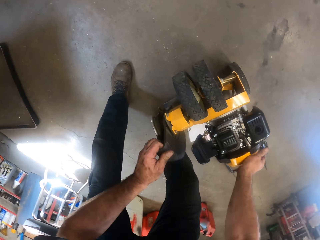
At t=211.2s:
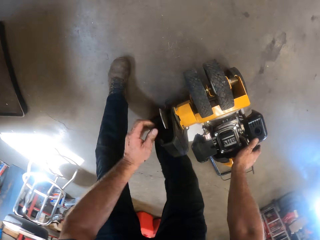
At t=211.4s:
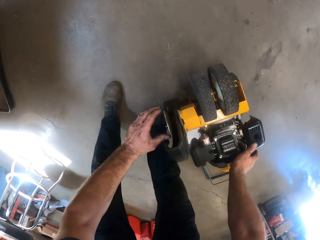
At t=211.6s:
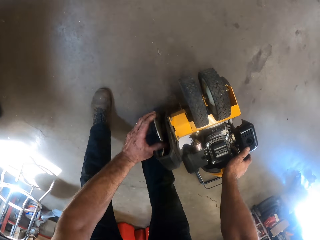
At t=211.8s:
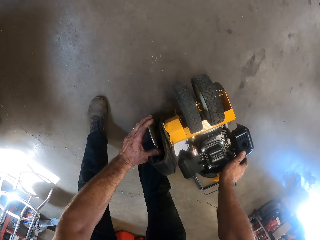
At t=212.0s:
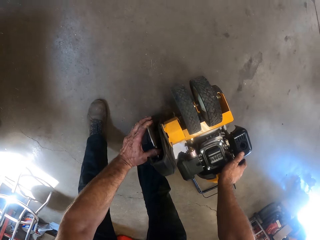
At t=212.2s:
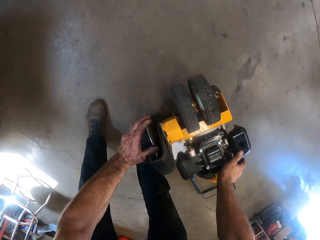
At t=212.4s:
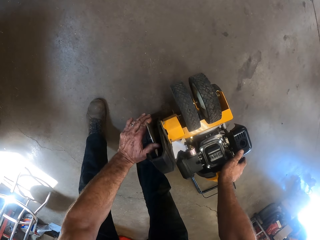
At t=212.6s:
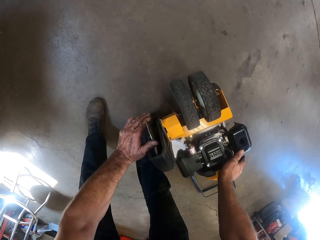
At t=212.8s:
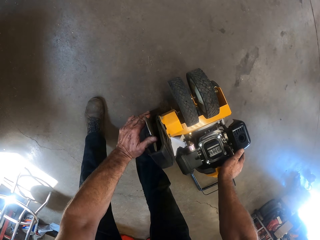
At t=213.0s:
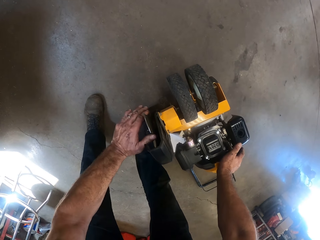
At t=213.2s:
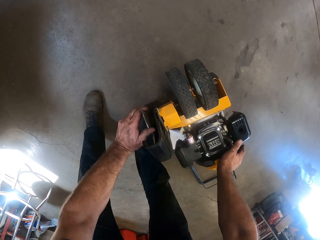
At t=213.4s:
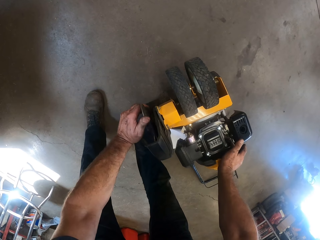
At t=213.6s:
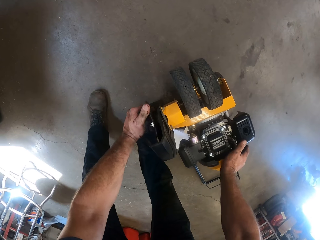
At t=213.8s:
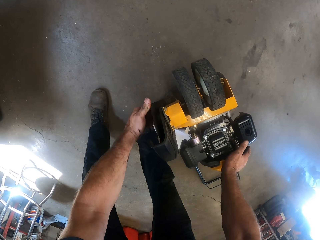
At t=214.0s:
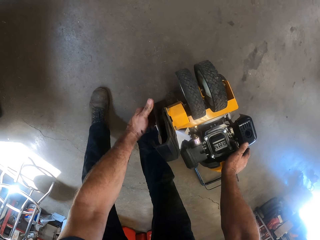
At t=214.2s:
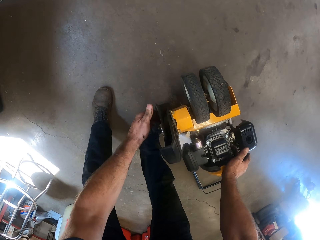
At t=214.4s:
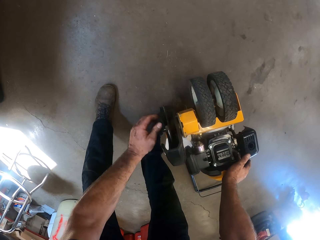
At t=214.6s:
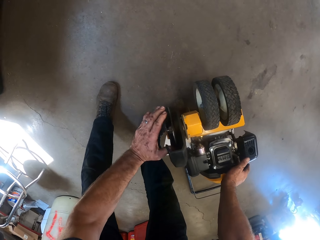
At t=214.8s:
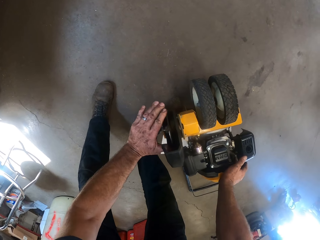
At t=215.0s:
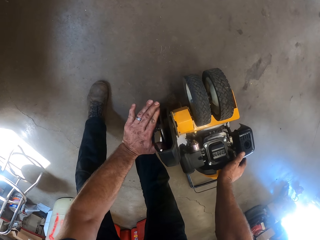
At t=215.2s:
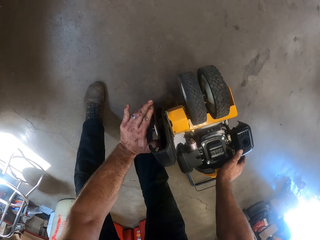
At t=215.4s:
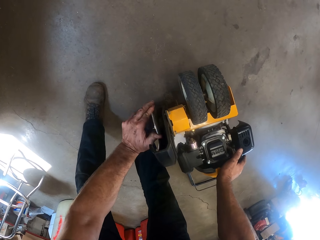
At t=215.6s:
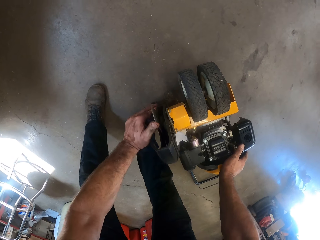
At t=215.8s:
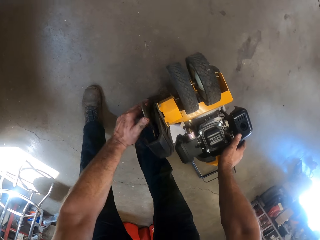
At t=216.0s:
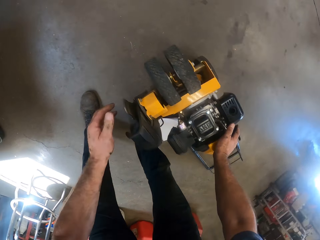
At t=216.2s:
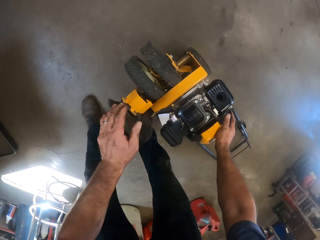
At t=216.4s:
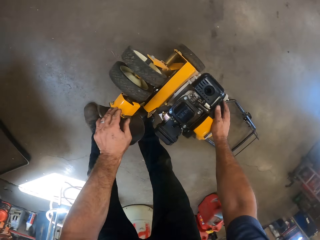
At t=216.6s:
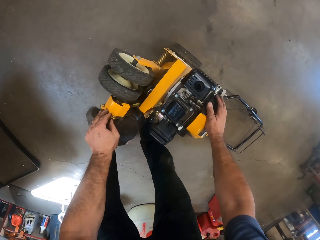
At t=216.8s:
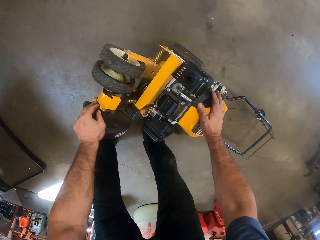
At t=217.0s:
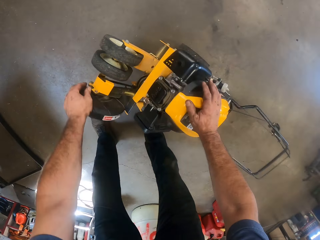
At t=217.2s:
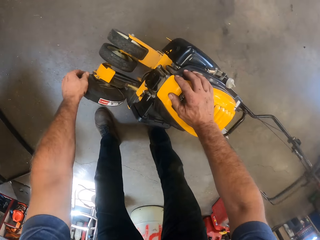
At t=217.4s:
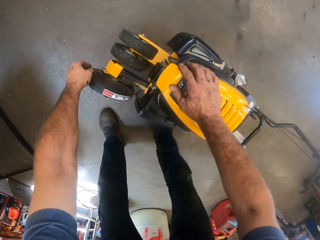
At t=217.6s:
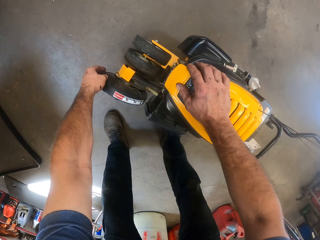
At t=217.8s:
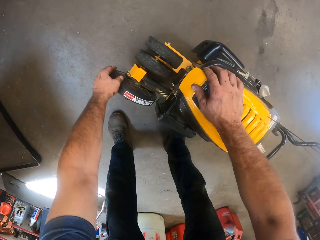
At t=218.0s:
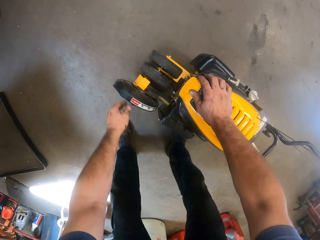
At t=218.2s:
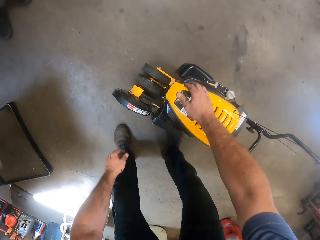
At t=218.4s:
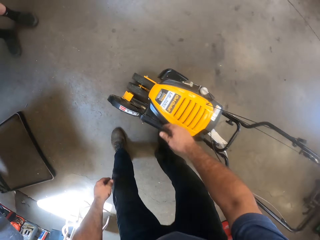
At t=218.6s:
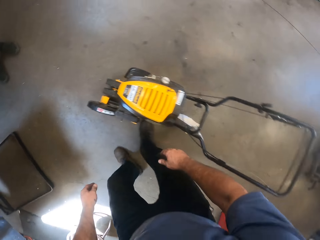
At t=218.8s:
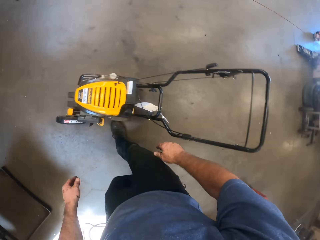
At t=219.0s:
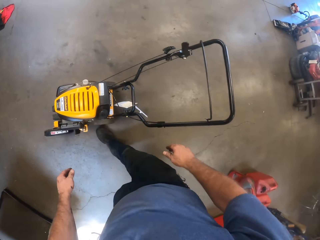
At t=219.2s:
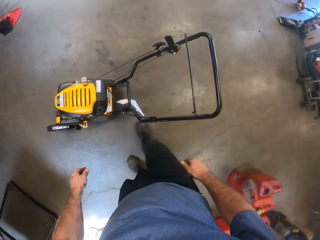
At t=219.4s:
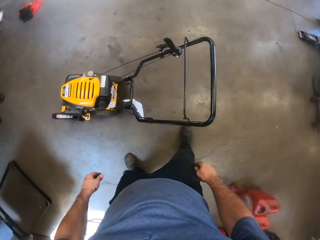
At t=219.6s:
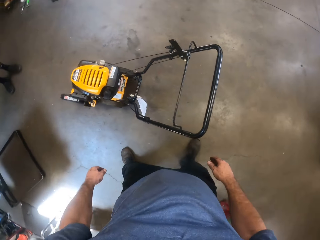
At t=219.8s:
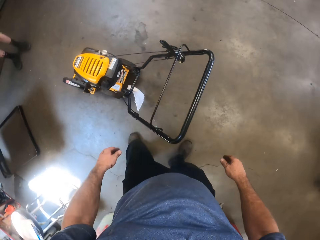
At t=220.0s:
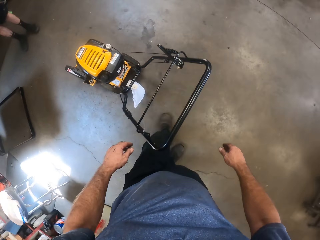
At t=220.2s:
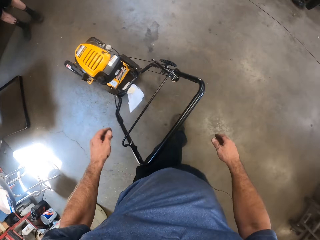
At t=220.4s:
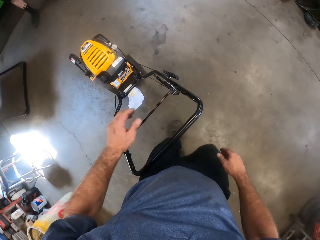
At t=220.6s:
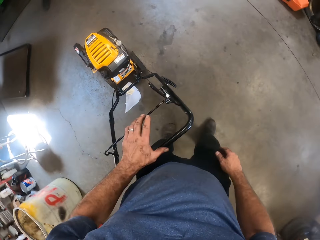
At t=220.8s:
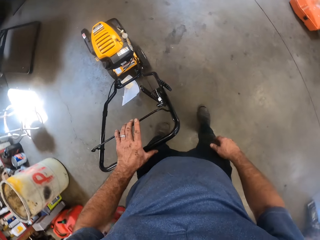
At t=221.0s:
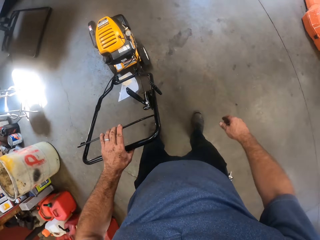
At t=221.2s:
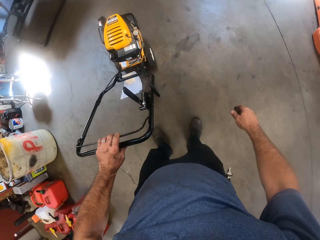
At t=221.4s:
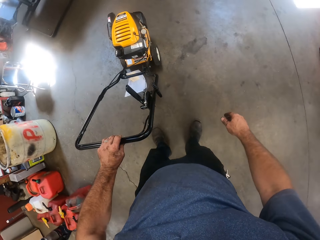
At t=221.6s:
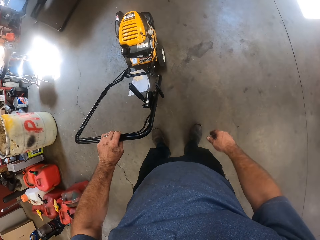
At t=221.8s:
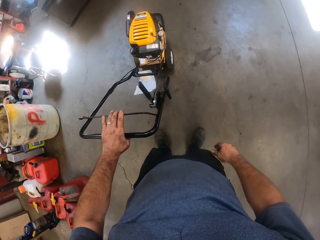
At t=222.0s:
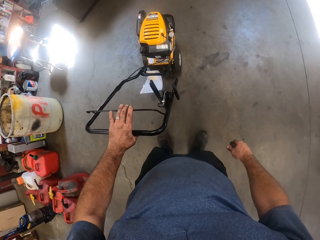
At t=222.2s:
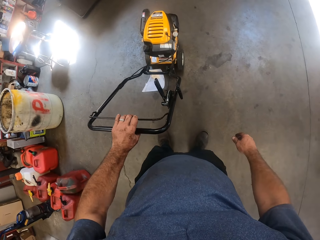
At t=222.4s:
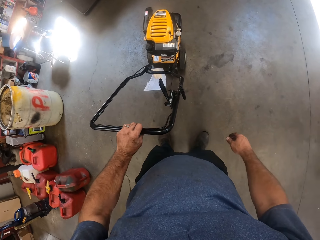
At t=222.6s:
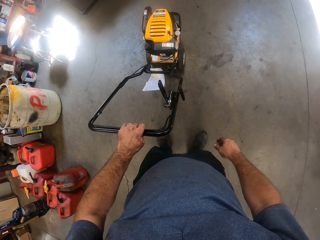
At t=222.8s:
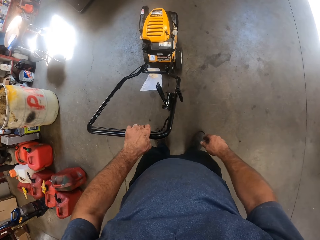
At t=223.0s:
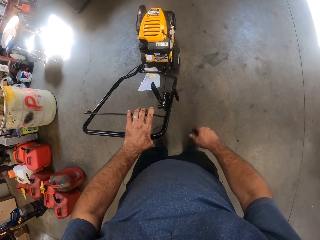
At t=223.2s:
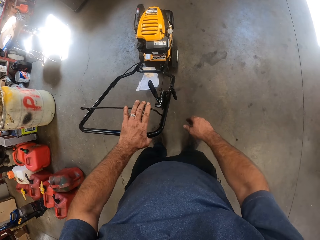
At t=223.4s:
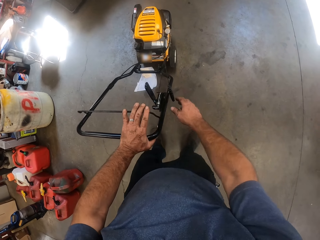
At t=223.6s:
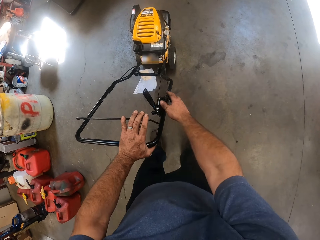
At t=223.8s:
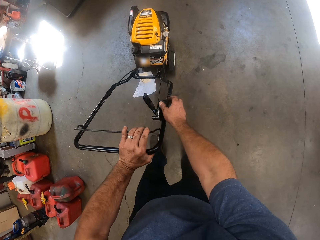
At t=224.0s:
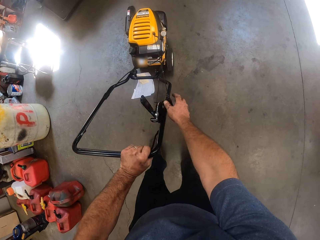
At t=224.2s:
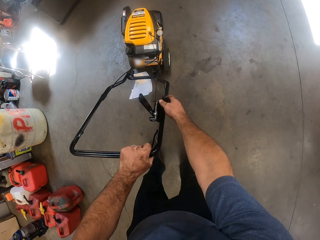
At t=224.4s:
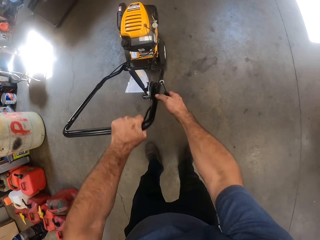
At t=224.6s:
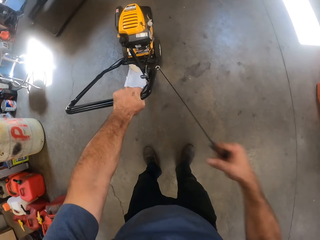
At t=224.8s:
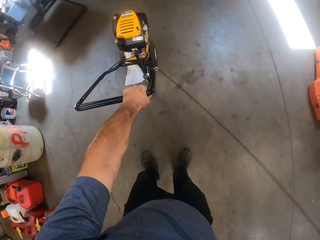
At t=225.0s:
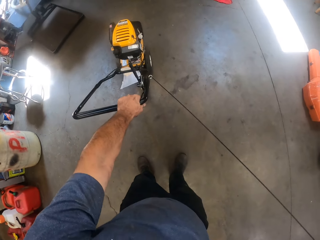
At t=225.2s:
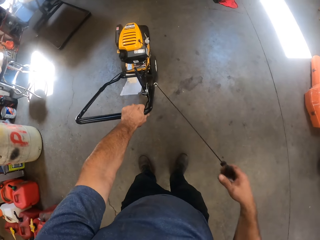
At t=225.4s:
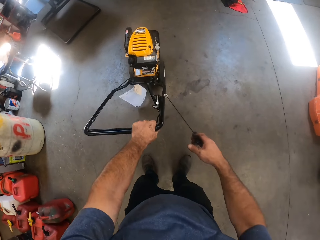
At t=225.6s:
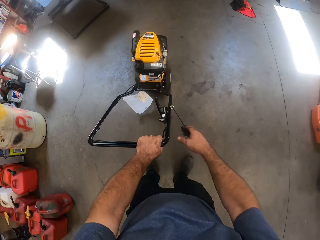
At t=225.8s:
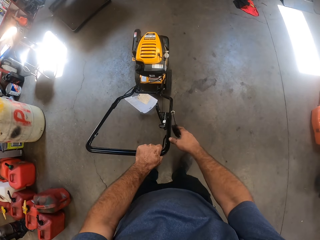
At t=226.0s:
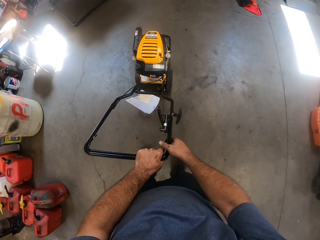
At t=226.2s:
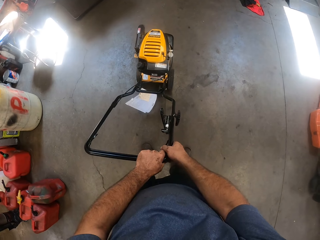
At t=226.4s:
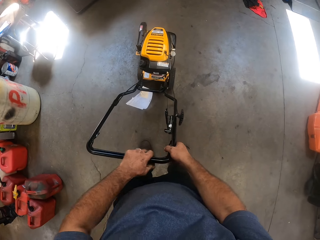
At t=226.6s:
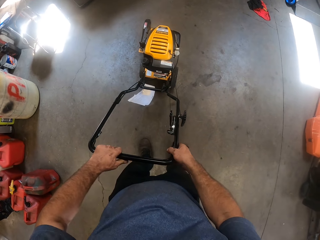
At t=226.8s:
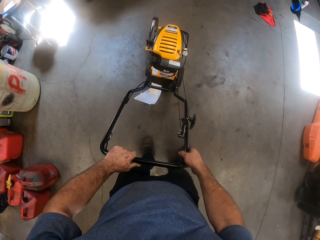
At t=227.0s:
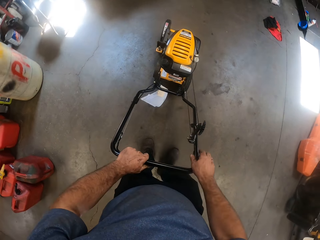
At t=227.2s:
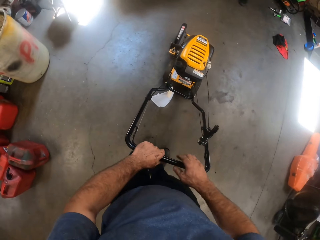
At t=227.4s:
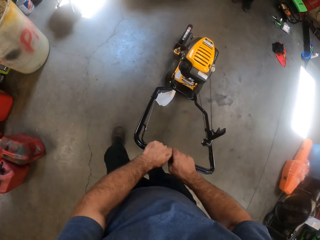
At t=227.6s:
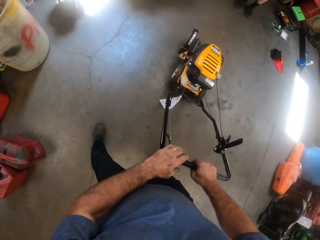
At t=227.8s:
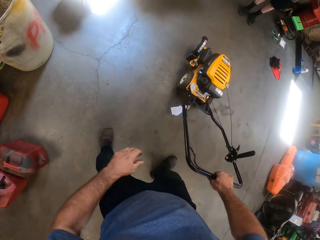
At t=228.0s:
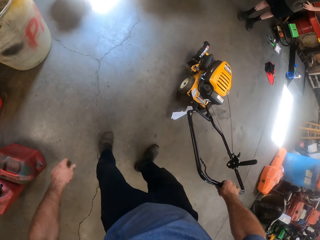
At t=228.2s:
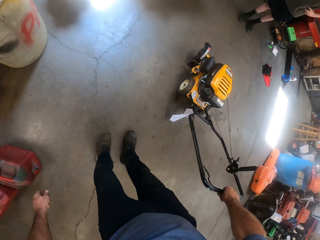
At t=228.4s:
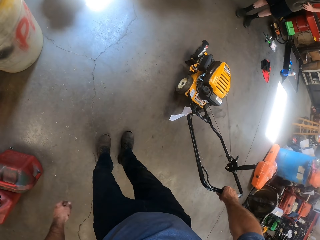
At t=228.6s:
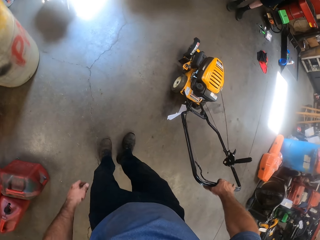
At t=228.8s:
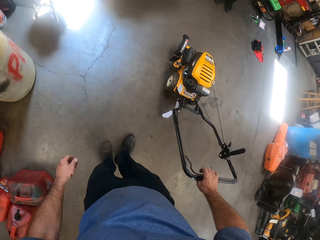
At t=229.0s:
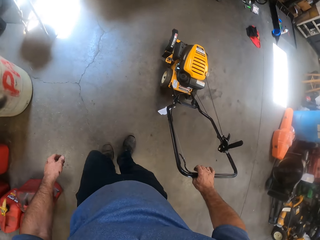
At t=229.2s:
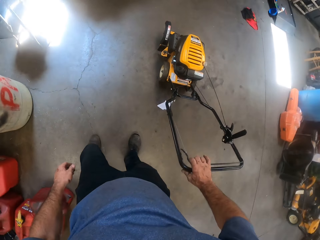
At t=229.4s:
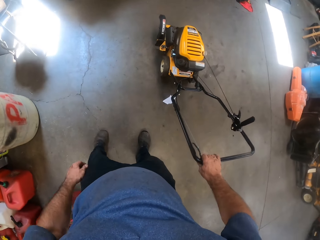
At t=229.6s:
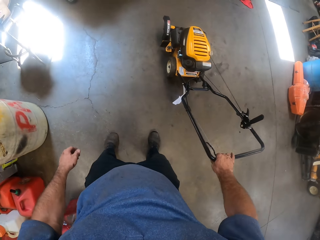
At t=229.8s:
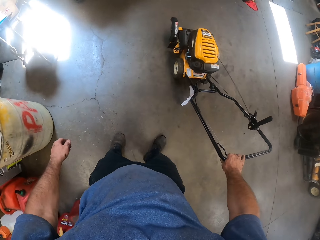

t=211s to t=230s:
The camera wearer moves the legs. He touches the wheel. He rolls a blade shield with his left hand. He moves the lawnmower. He puts down the lawnmower with both hands. He moves the leg. He steps forward. He touches the lawnmower handle. He pulls on the handle and safety shut off lever of the lawnmower with his left hand. He moves the hand. He moves the starter cord. He pulls at the starter handle with his right hand. He steps forward. He holds the handle and safety shut off lever of the lawnmower with both hands. He moves the legs. He removes his left hand from the handle of the lawnmower.

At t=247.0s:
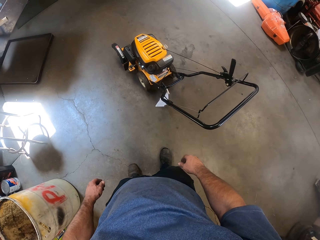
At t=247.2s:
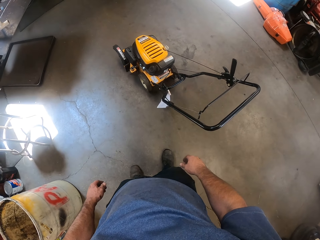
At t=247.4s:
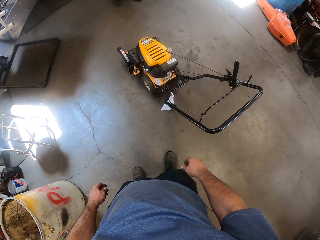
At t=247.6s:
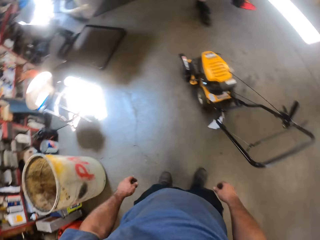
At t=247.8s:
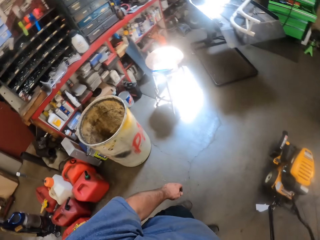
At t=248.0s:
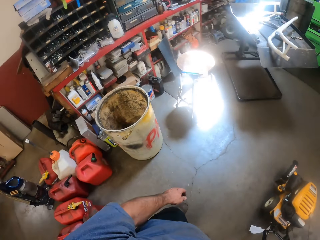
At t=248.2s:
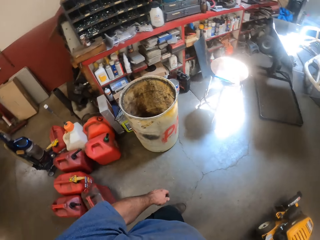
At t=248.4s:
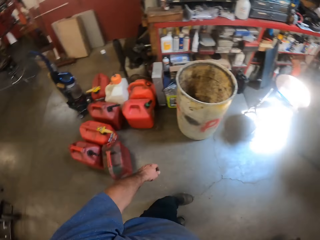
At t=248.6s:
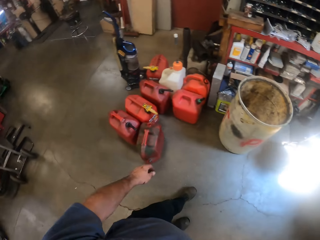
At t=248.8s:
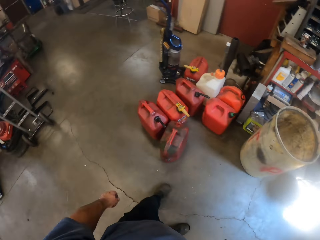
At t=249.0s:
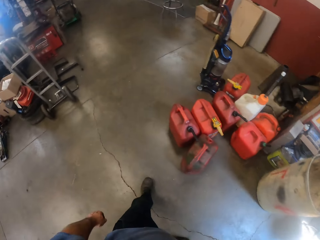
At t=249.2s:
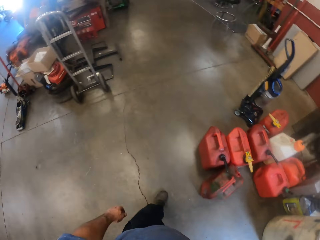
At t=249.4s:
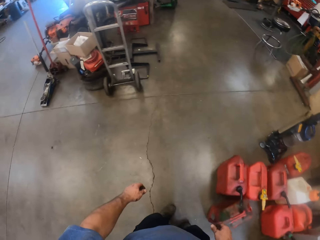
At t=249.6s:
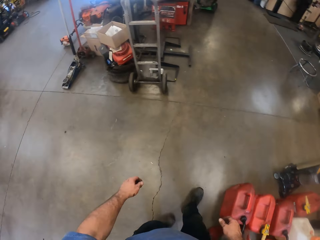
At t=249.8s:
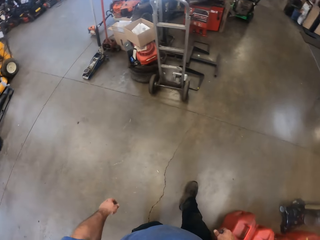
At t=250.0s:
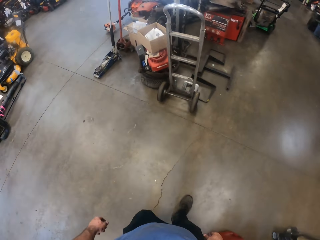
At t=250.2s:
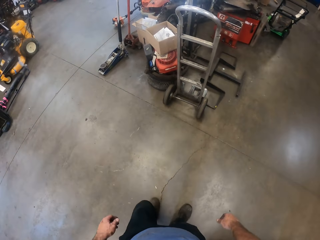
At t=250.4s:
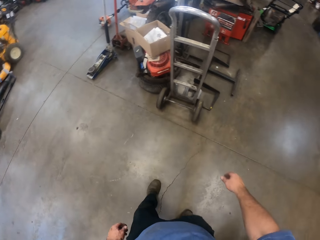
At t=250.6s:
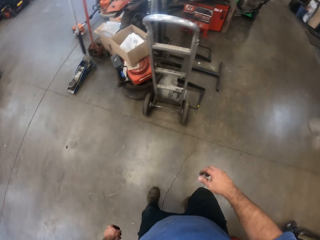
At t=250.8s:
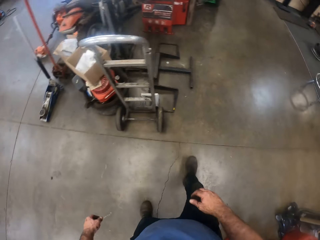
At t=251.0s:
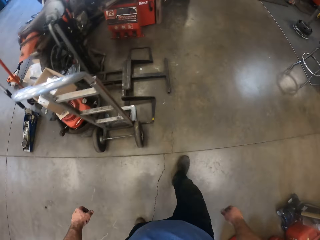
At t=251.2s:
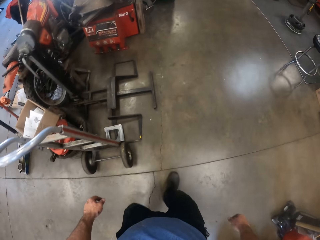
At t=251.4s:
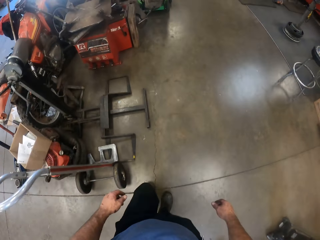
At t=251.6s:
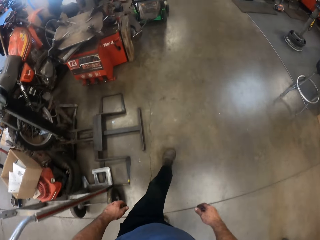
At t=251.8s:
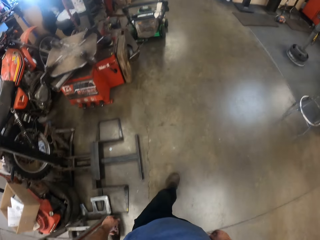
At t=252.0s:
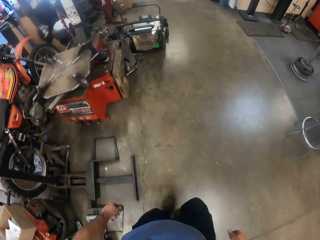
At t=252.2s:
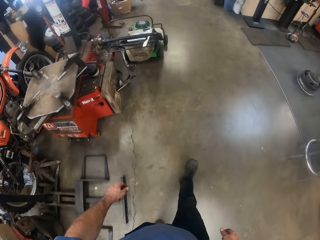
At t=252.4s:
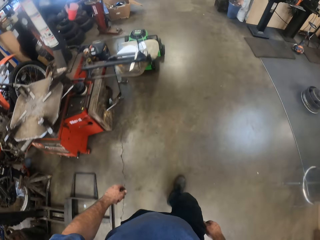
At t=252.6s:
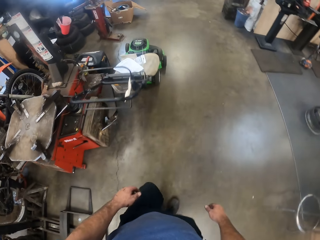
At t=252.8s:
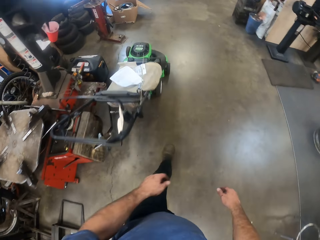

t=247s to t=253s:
The camera wearer walks around.
